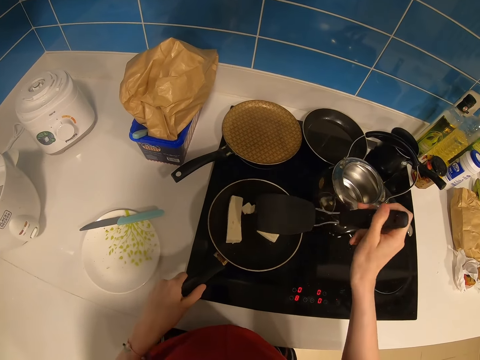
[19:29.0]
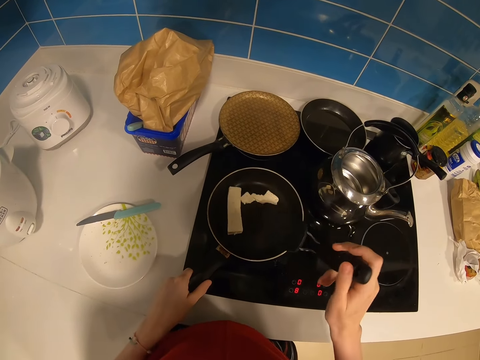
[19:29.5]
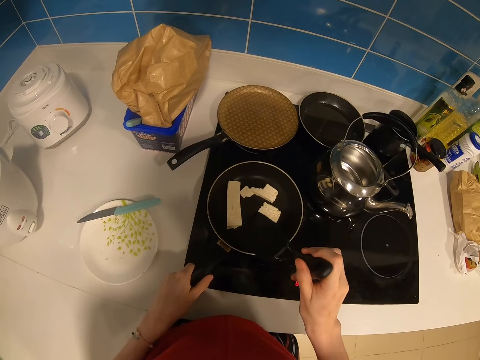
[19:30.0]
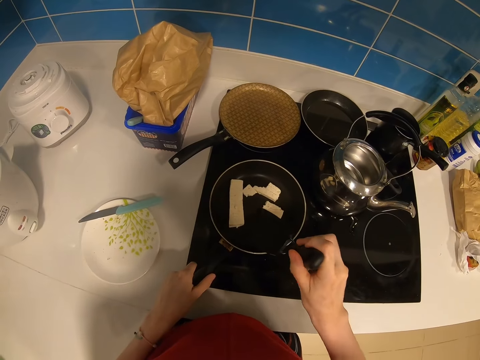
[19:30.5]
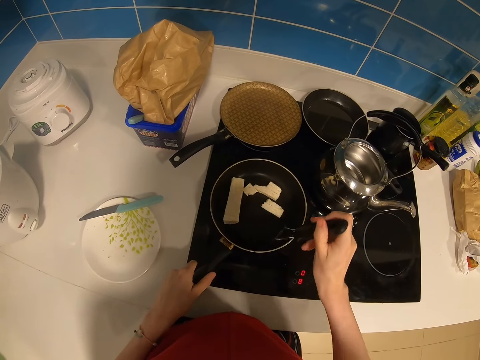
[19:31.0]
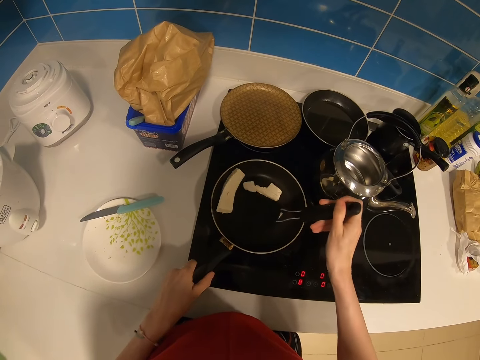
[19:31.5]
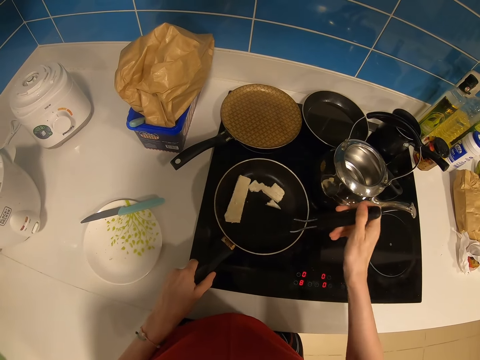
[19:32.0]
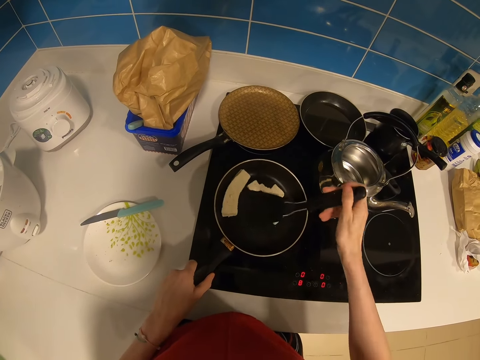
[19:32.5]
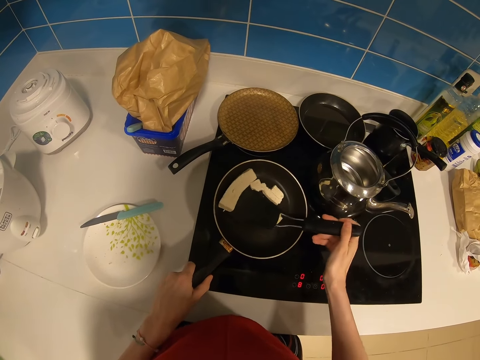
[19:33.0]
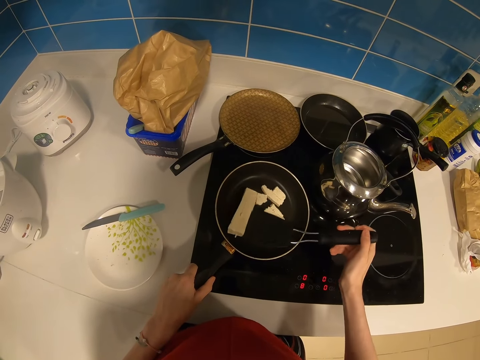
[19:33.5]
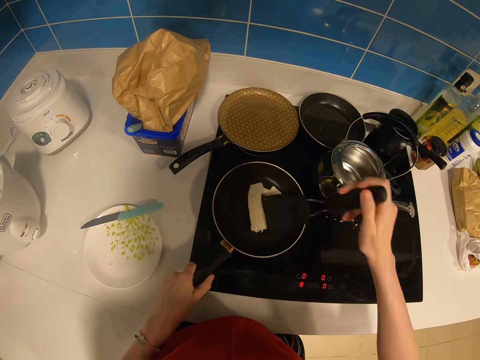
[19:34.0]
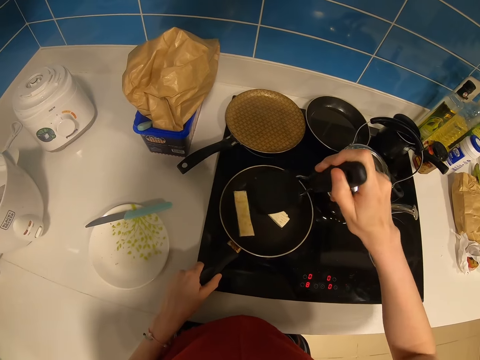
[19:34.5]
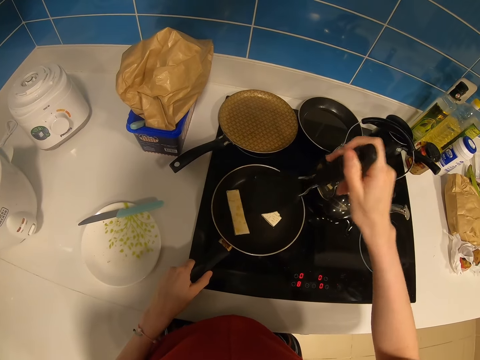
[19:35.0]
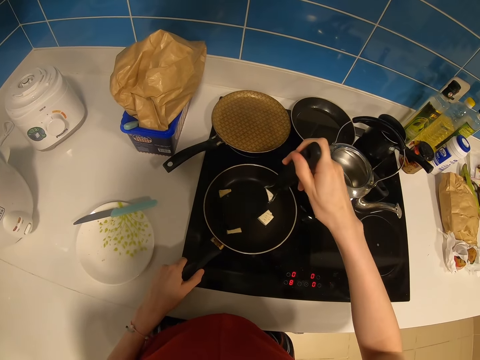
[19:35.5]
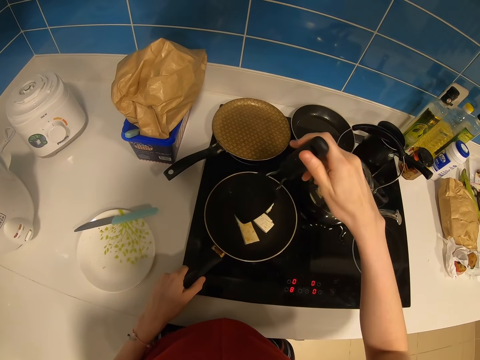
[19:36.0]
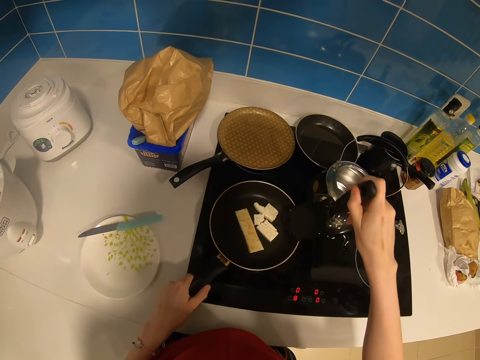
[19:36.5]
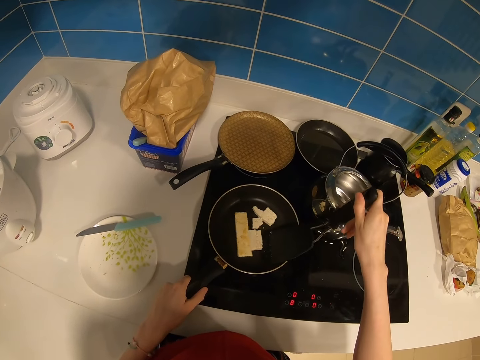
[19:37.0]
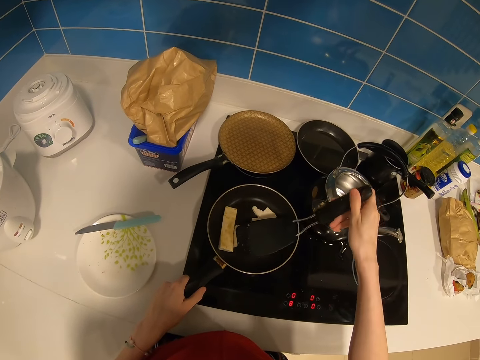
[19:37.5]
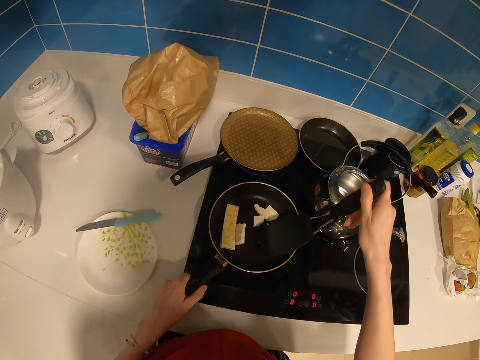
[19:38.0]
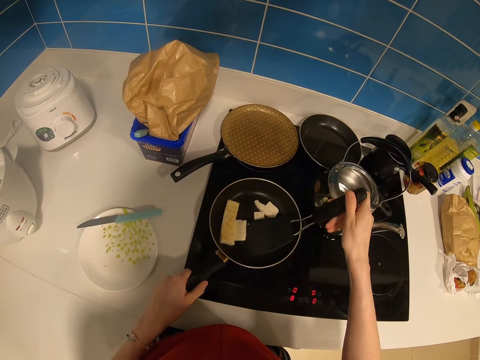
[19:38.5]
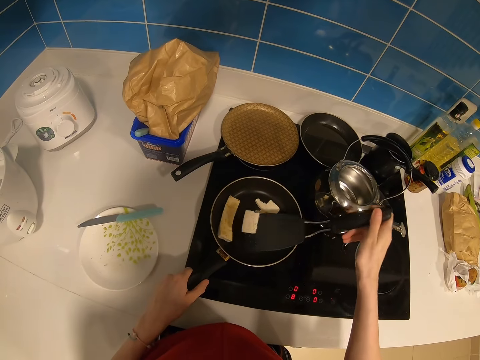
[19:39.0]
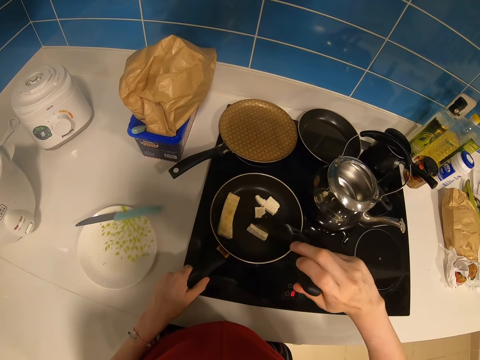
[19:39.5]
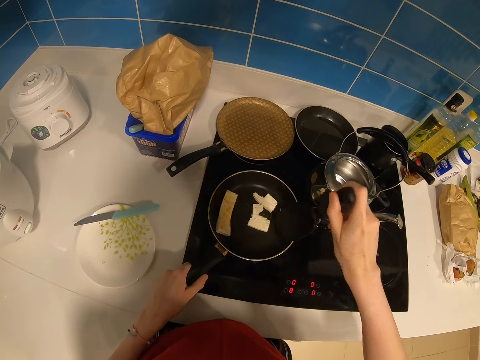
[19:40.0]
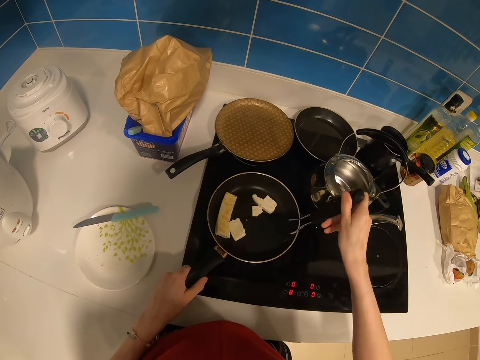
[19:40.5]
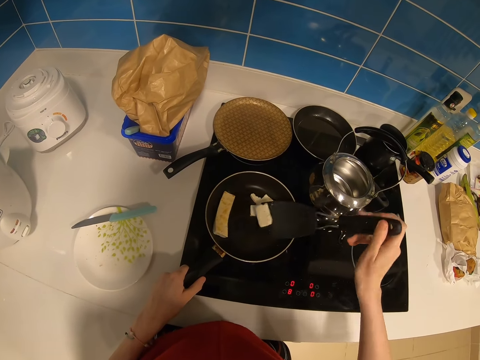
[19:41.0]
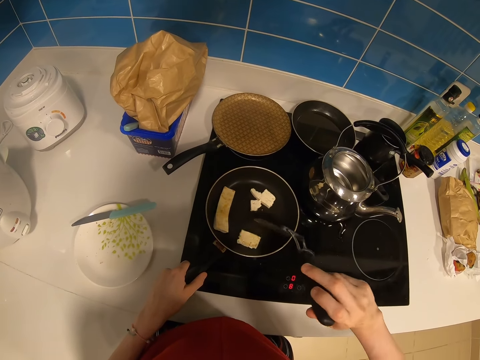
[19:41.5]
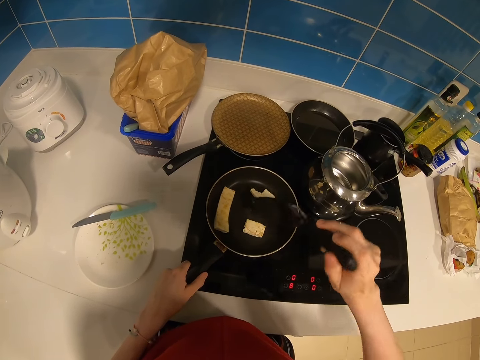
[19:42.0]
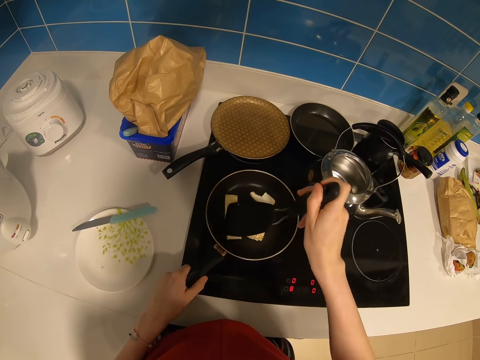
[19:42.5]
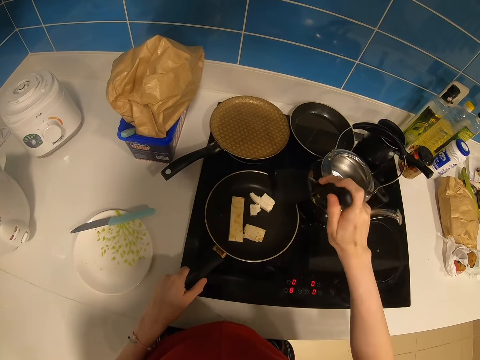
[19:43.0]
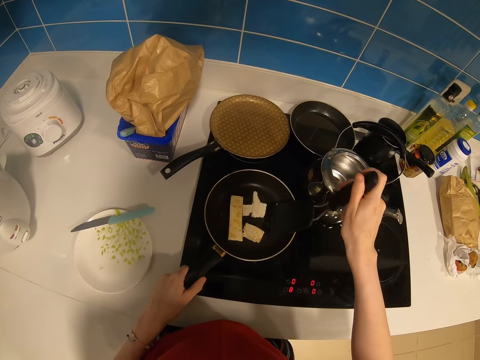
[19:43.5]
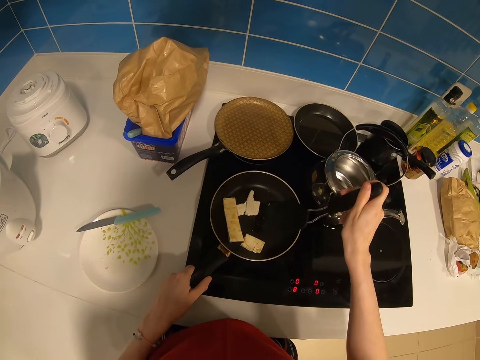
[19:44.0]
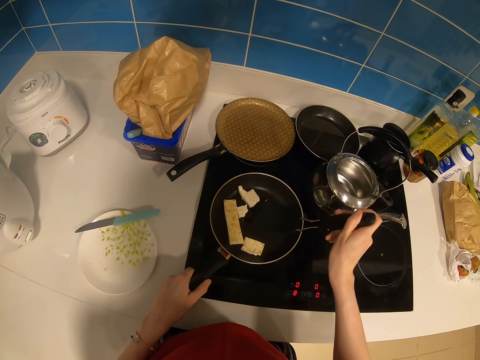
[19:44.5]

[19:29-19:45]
The camera wearer scoops the food. They turn the food. They press the food. They move the food. They scoop the food. They turn the food. They scoop the food. They drop the food. They scoop the food. They turn the food. They press the food. They press the food again. They move the food.

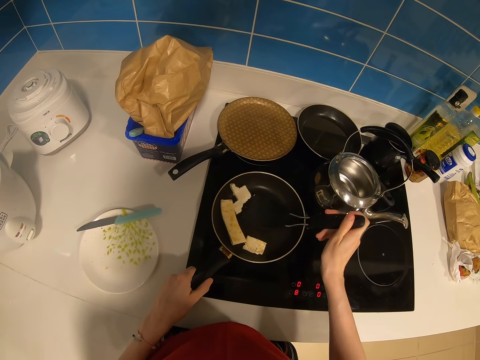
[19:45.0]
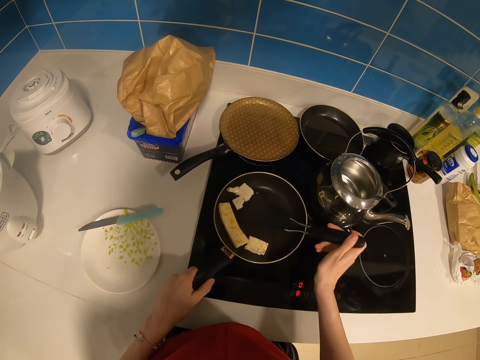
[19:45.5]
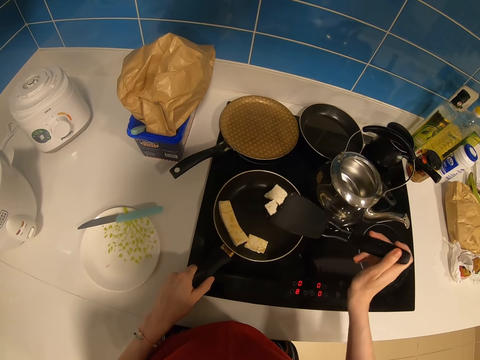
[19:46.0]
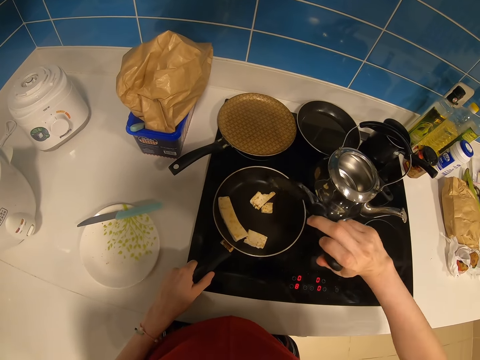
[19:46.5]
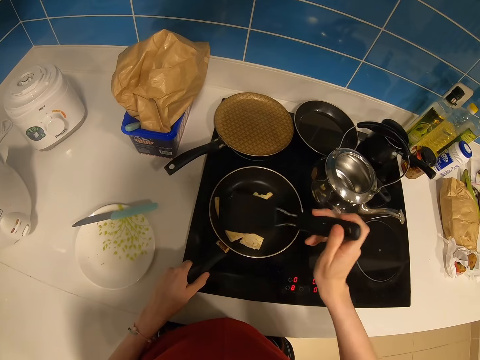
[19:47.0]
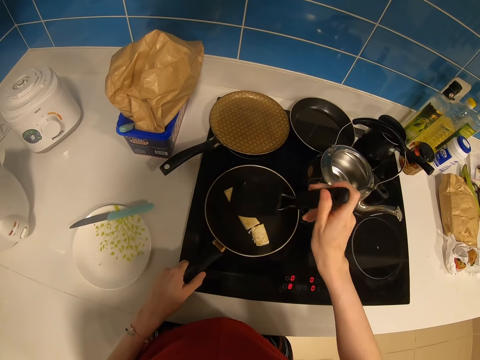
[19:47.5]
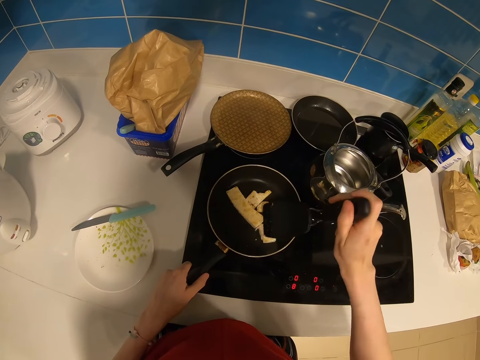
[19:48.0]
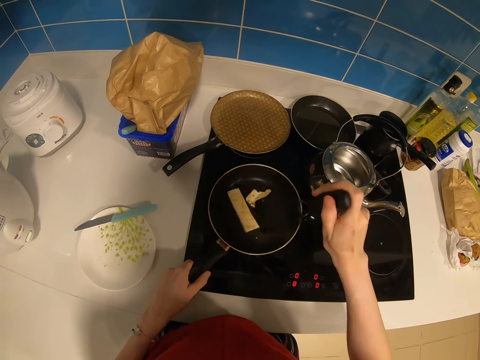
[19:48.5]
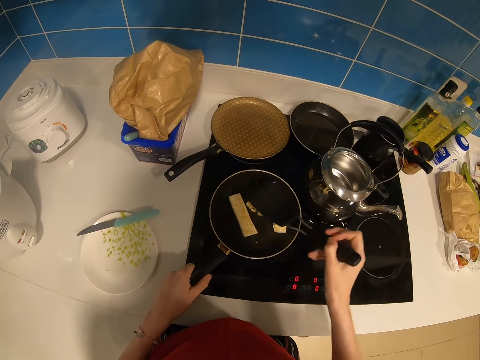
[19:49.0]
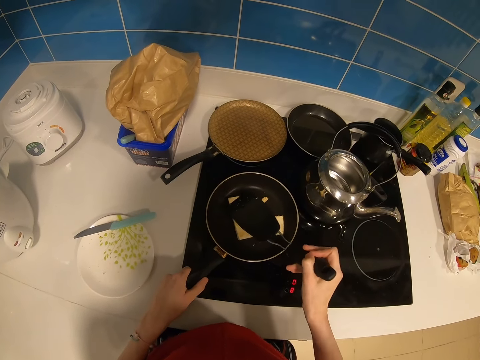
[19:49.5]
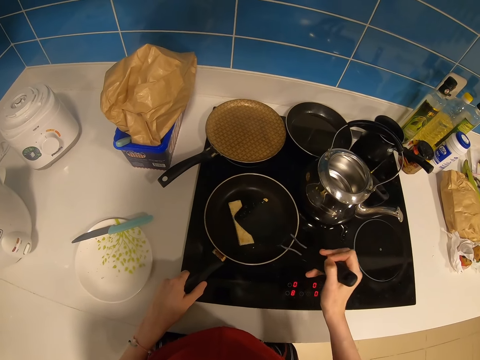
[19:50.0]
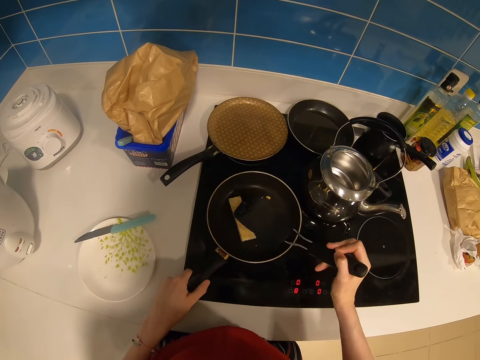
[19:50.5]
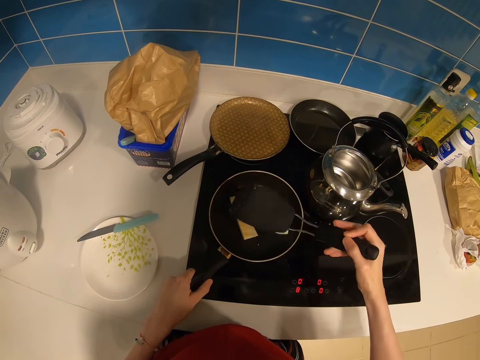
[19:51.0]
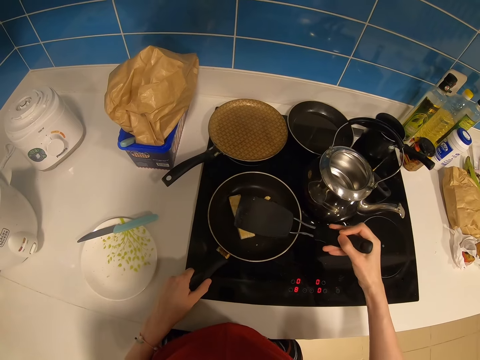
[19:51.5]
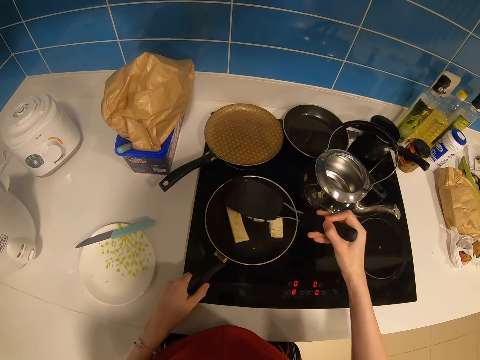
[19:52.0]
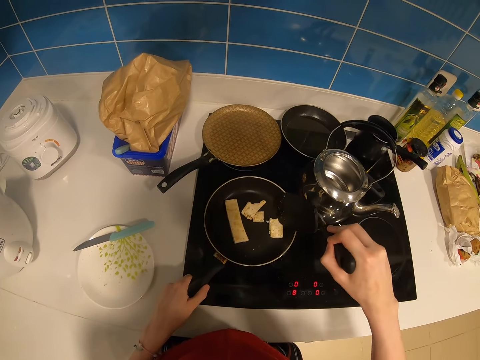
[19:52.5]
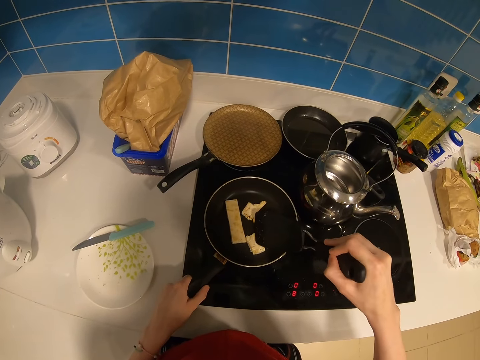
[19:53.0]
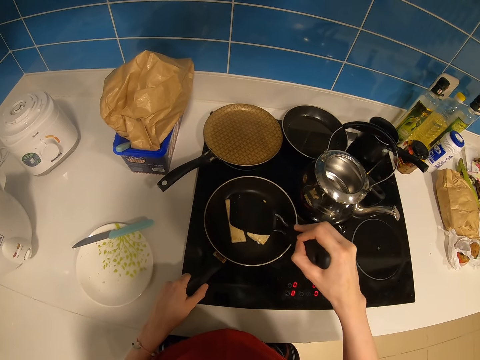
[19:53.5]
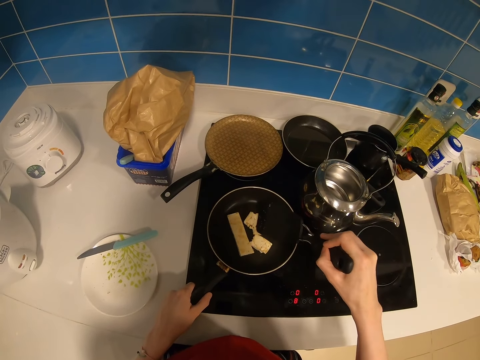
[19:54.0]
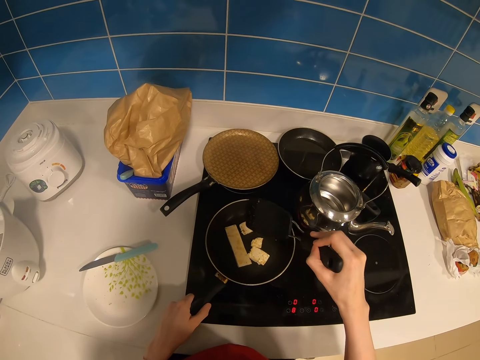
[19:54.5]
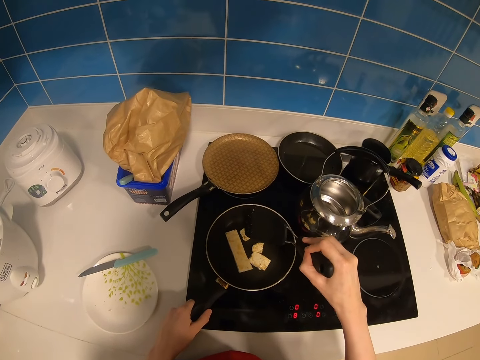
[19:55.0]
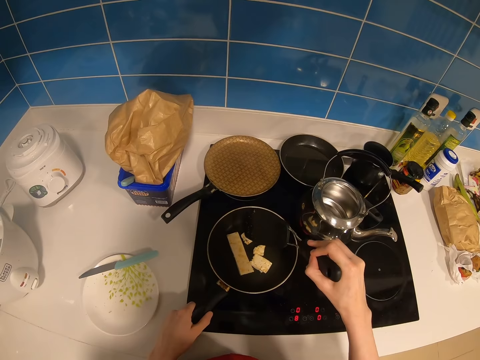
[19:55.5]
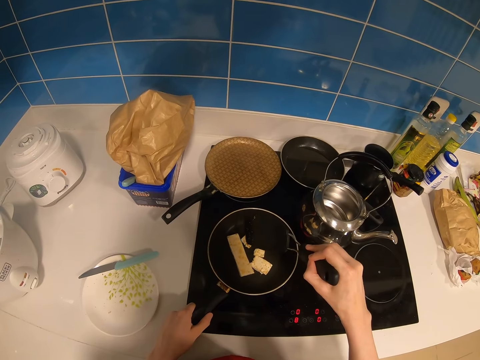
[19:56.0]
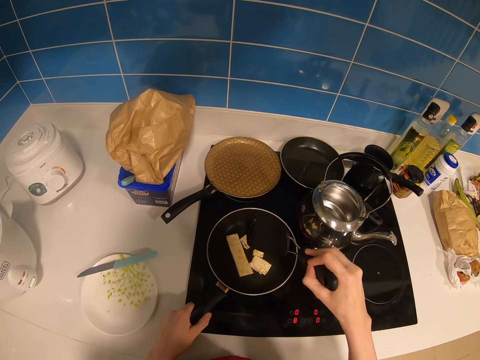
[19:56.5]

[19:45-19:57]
The camera wearer scoops the food. They drop the food. They press the food.
